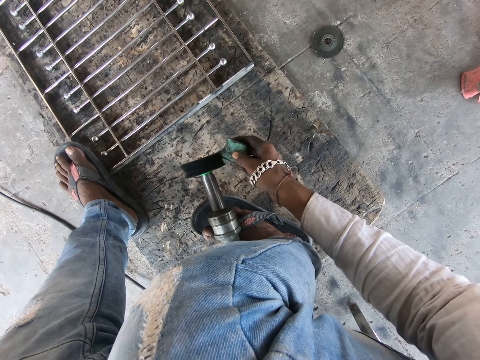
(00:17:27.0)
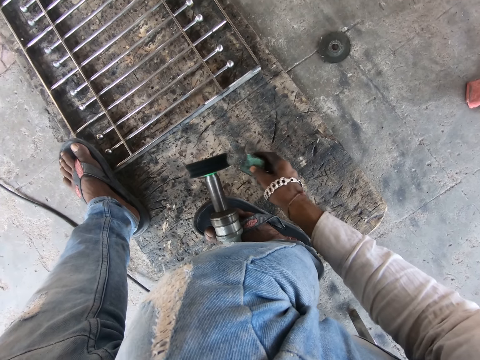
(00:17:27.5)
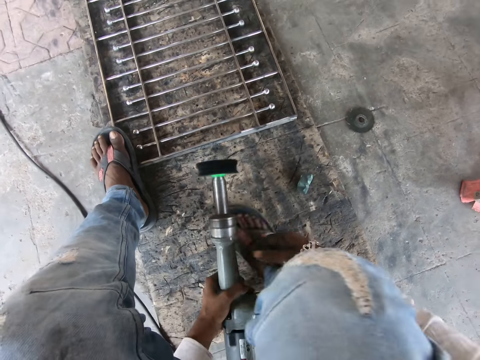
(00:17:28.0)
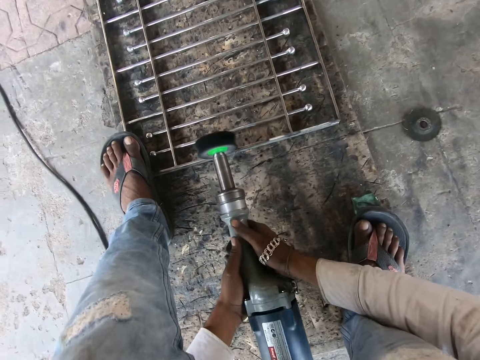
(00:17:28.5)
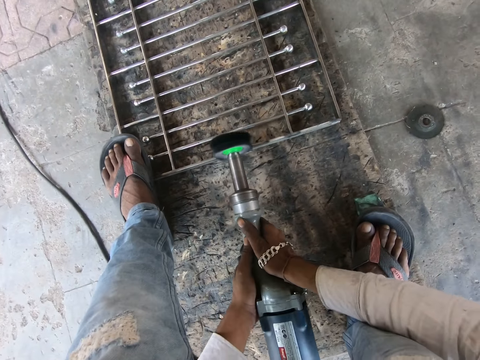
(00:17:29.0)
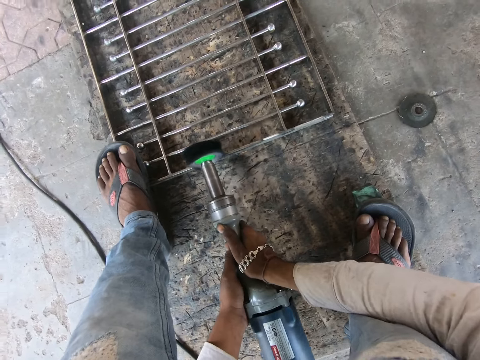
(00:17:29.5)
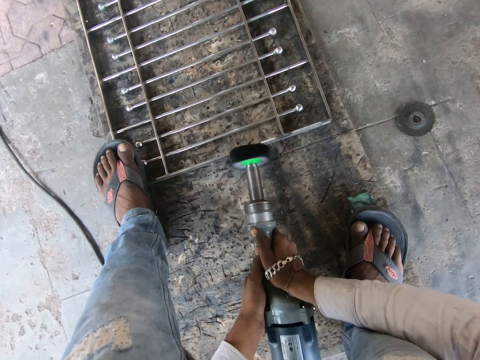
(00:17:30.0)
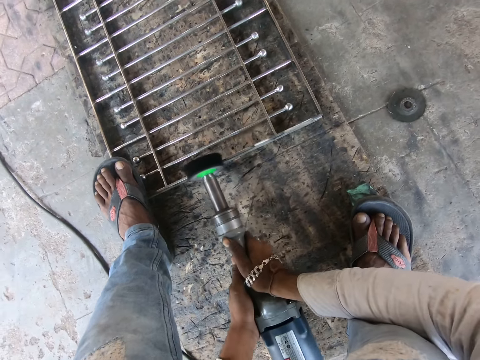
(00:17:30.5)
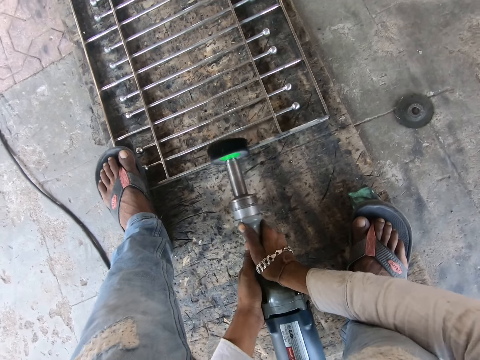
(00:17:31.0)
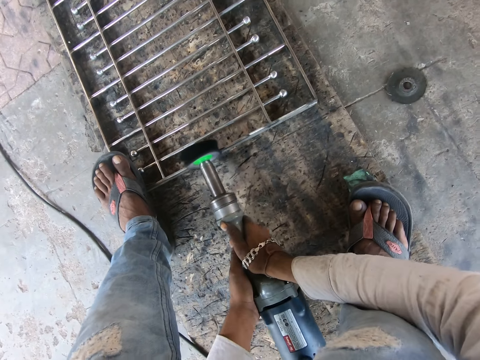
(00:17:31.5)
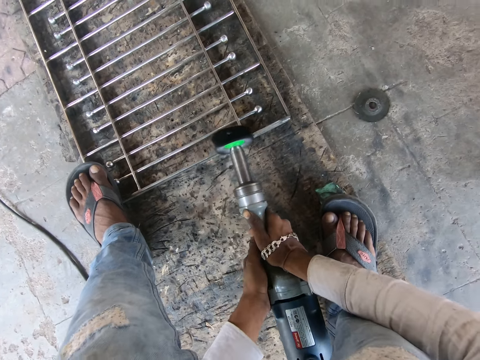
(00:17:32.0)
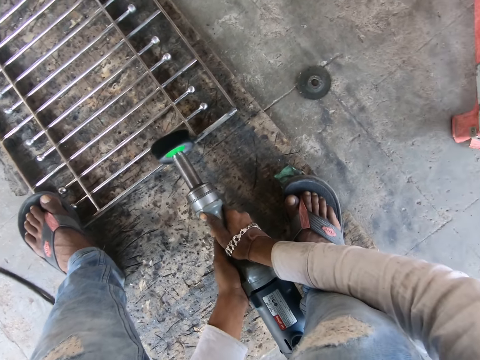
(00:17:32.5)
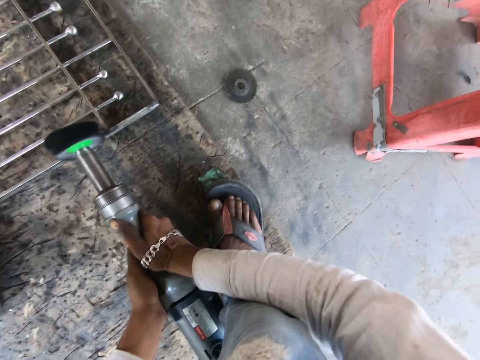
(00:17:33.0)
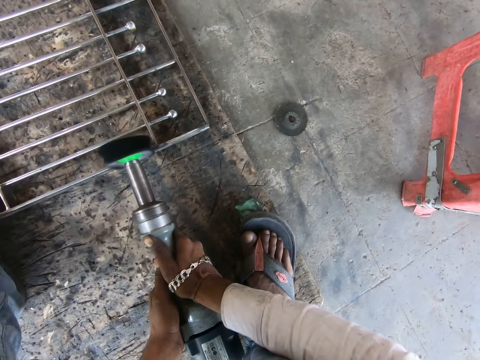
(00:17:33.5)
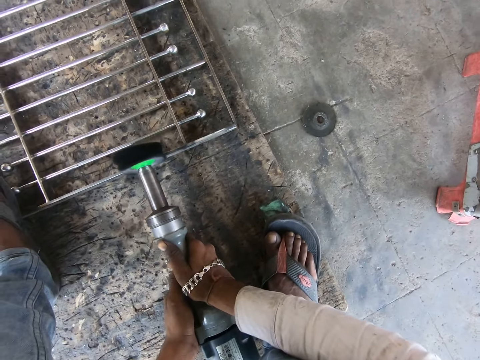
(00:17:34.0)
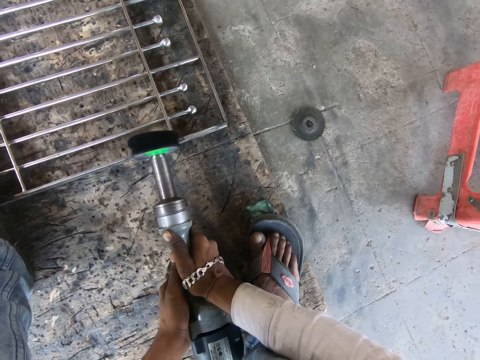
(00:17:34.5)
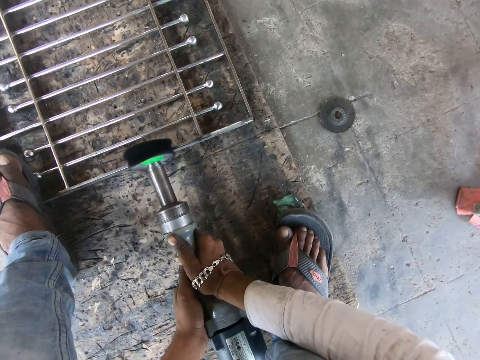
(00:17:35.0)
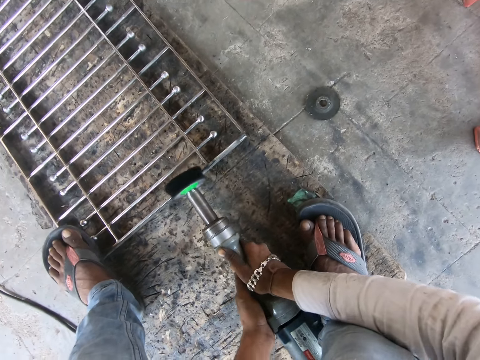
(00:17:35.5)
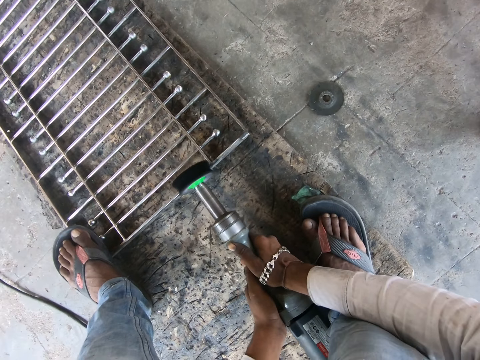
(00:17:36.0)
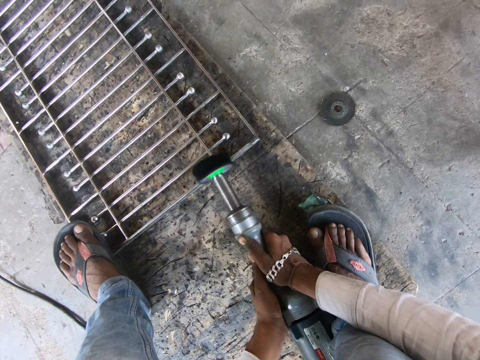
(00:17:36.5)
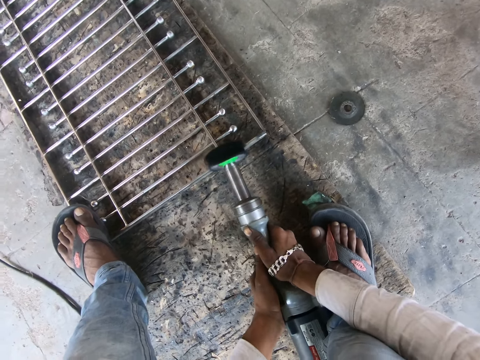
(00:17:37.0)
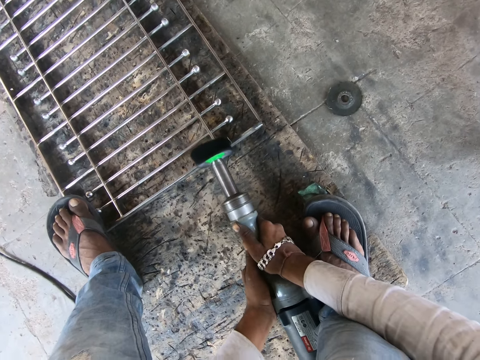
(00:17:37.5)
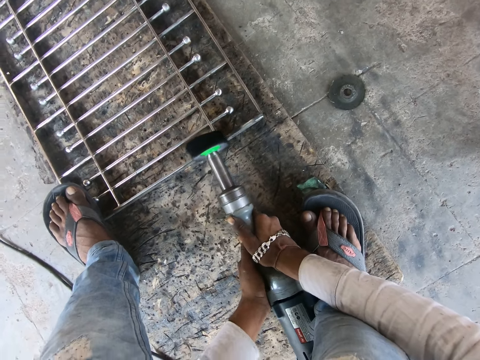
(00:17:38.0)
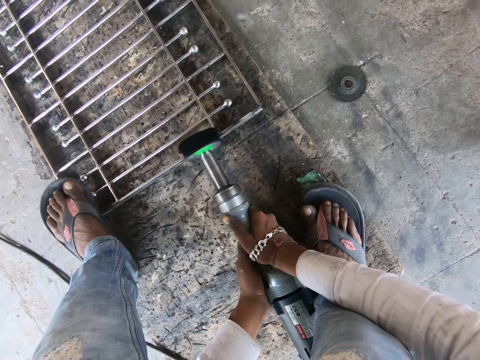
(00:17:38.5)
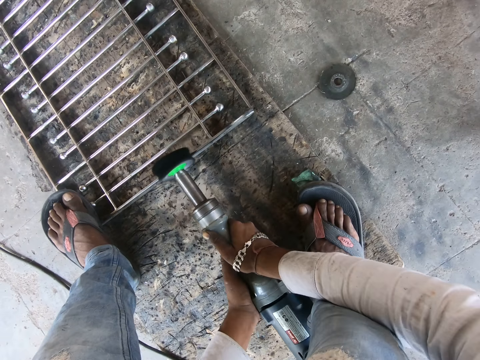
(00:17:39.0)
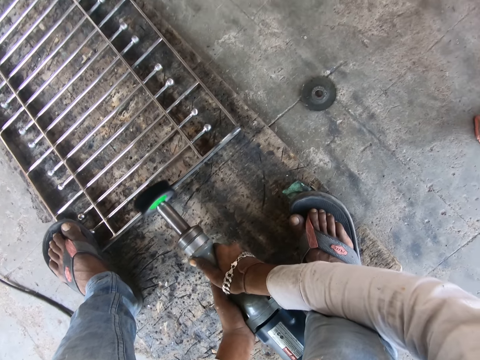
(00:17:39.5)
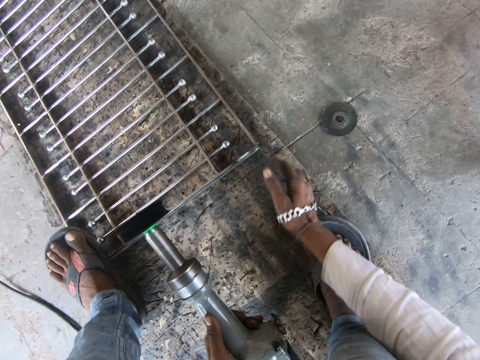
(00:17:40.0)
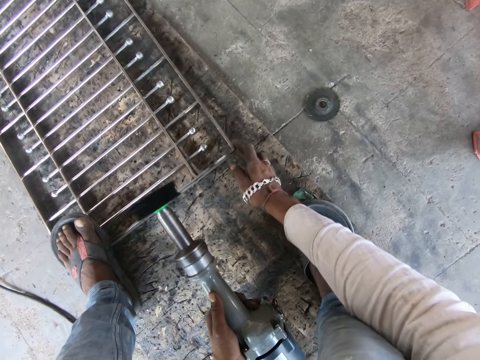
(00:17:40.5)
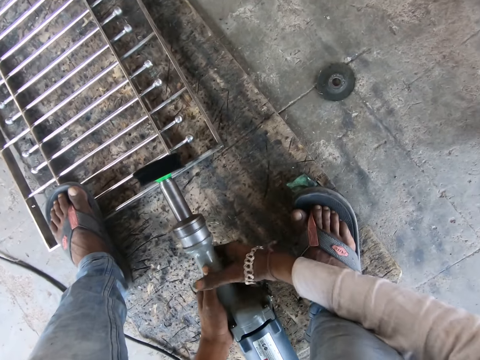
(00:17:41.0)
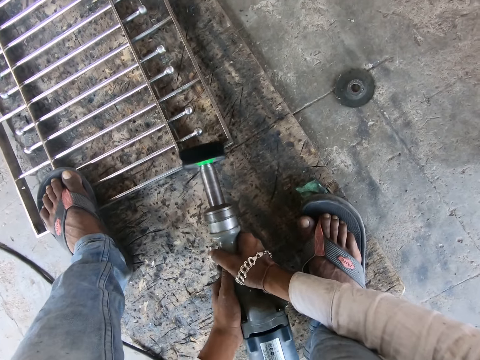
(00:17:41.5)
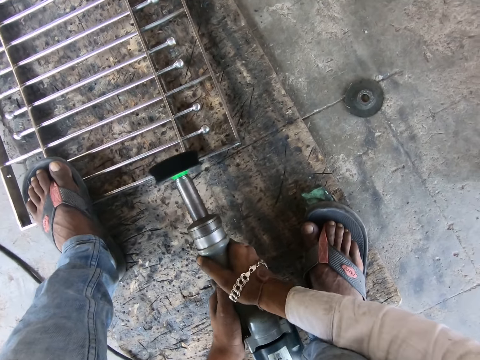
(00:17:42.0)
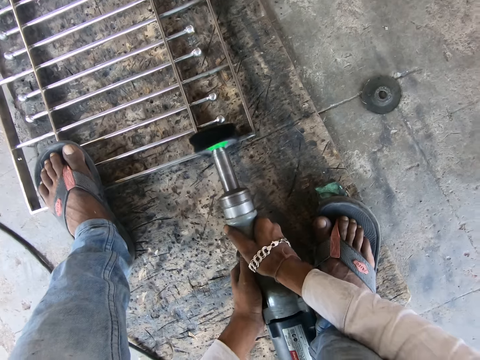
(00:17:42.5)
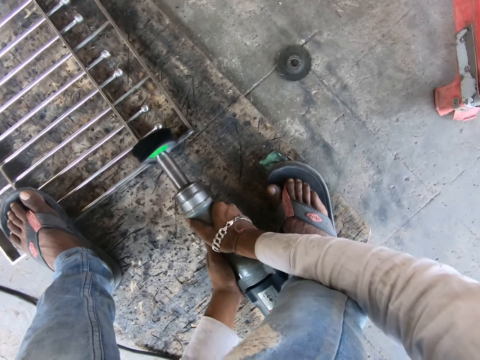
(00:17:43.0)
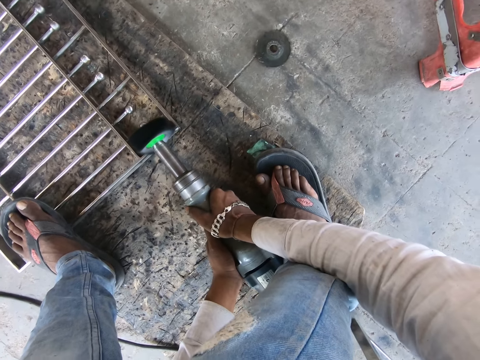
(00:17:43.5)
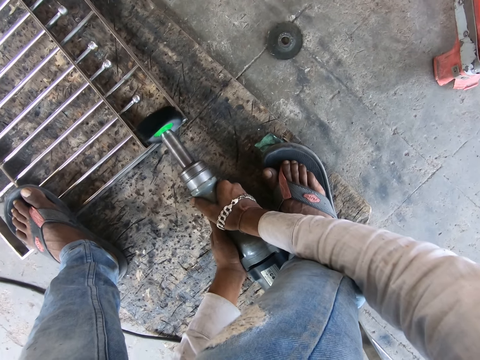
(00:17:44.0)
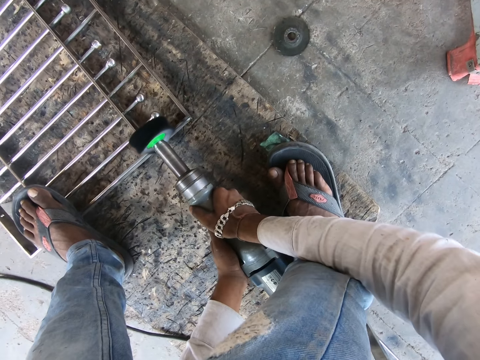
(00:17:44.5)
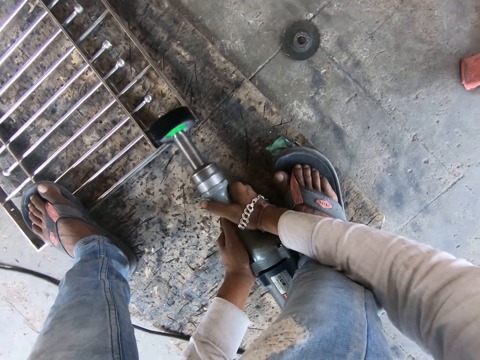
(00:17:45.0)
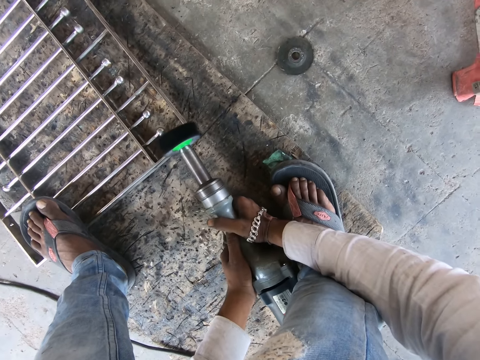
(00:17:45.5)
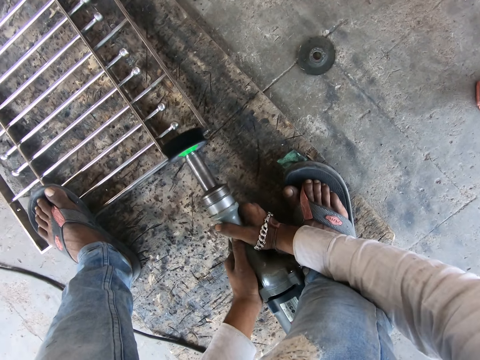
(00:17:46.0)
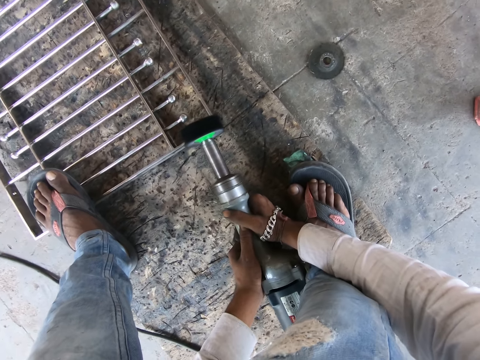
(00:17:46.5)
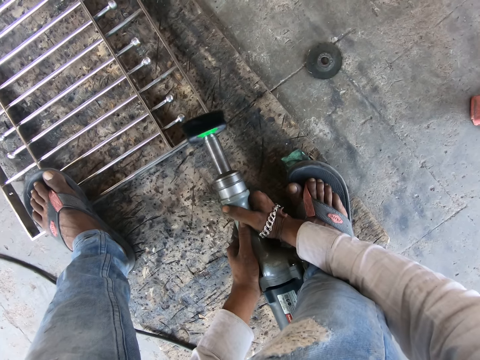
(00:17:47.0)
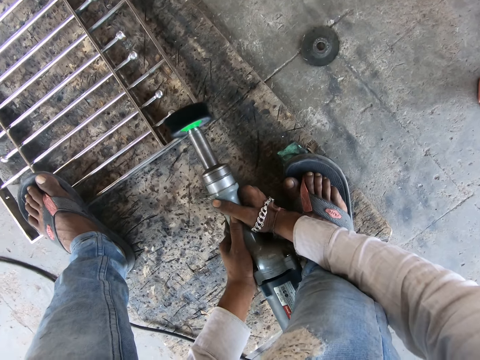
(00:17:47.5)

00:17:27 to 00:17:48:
The camera wearer drops the sharpener on the floor with his right hand. He grinds the metal rail with the high speed die grinder in both hands. He holds the high speed die grinder with both hands. He moves the metal rail on the floor with his right hand. He grinds the metal rail with the high speed die grinder in both hands. He holds the high speed die grinder with both hands.

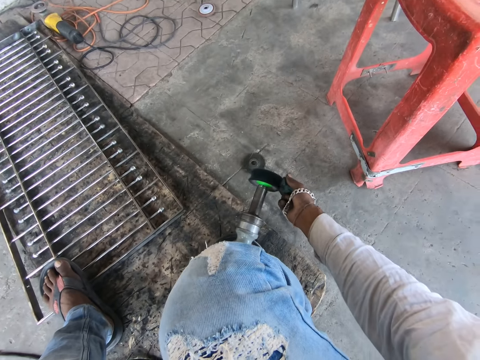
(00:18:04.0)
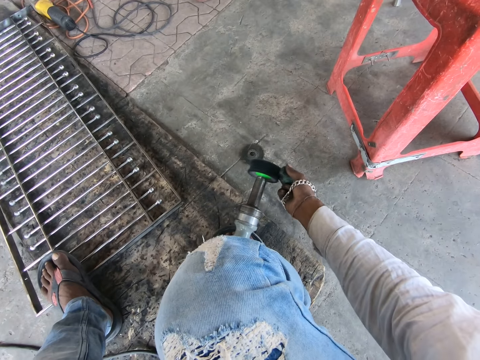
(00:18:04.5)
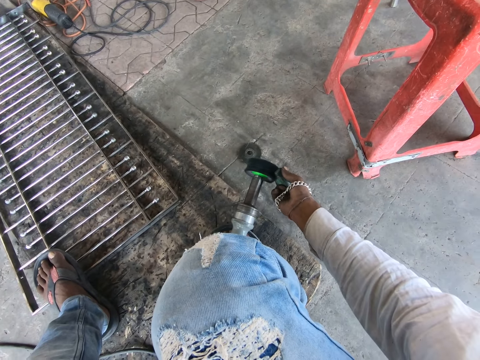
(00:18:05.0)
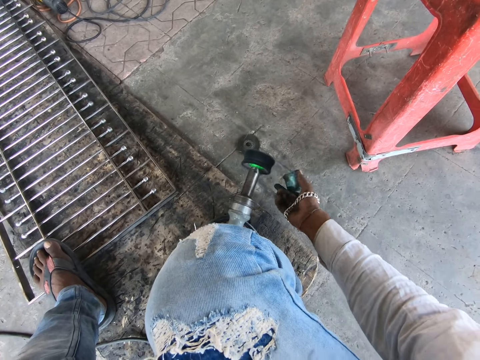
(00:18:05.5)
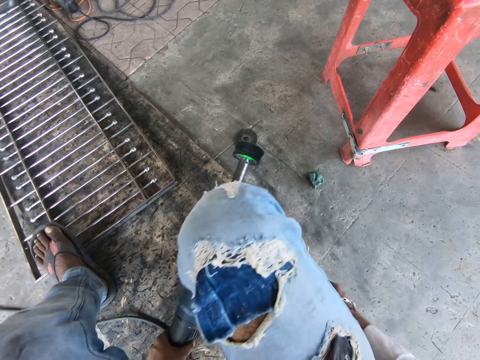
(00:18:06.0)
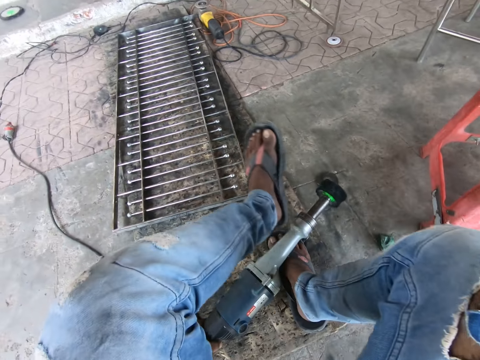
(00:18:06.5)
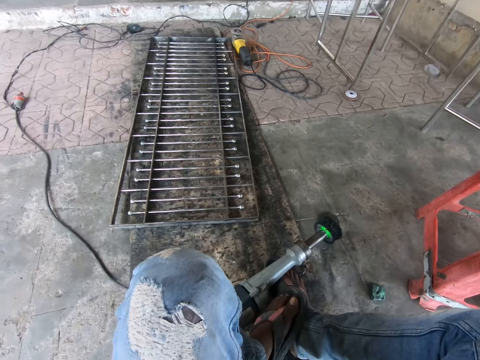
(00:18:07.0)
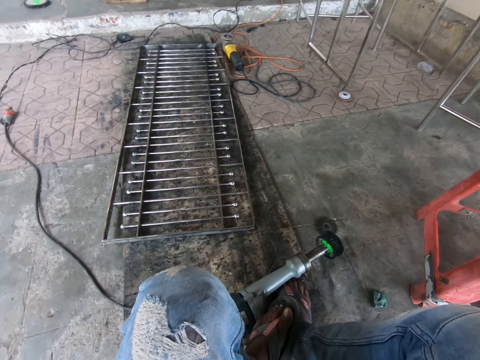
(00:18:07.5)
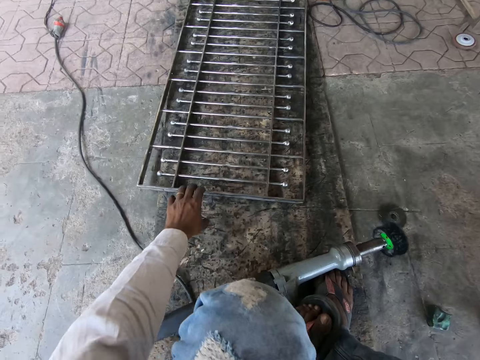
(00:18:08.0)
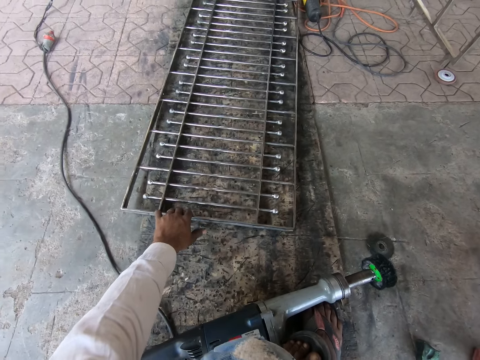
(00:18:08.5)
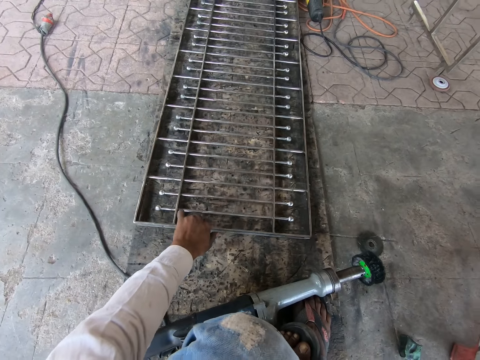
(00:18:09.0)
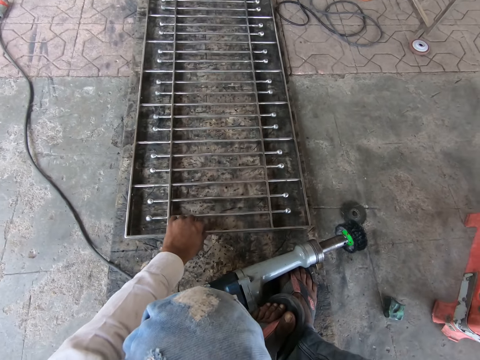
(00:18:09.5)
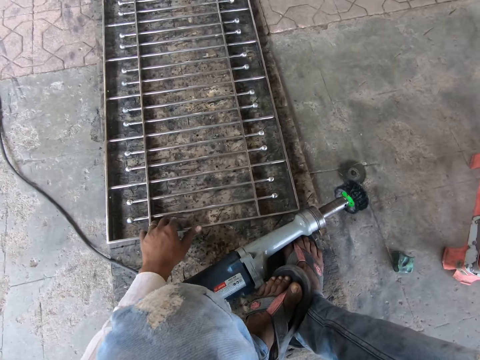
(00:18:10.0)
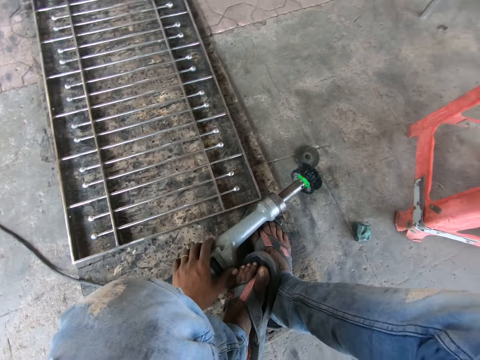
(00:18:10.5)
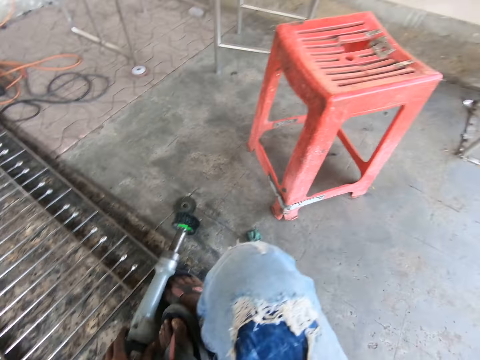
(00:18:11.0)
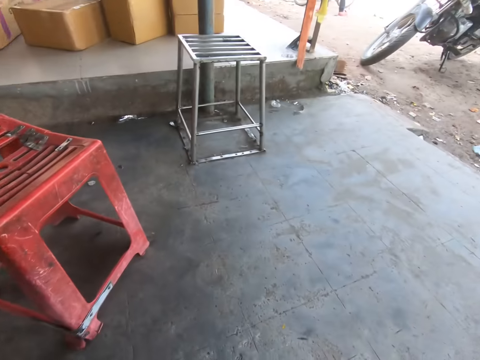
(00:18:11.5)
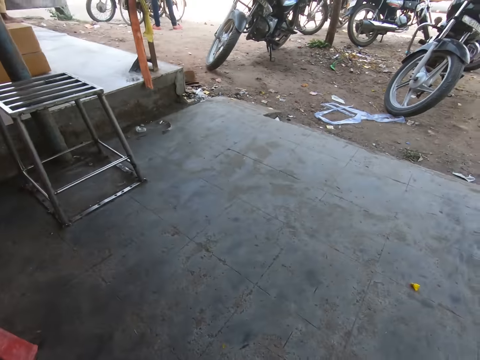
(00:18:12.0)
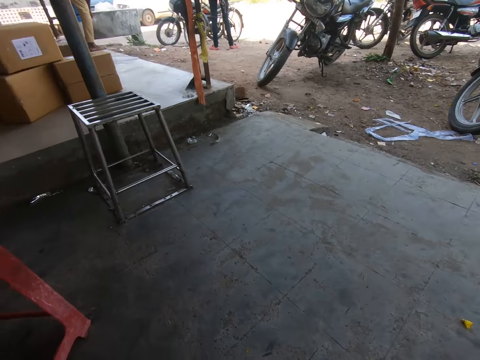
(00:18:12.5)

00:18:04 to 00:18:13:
The camera wearer drops the sharpener on the floor with his right hand. He moves his leg. He moves the metal rail on the floor with his left hand. He holds the polisher. He looks on the other side.
